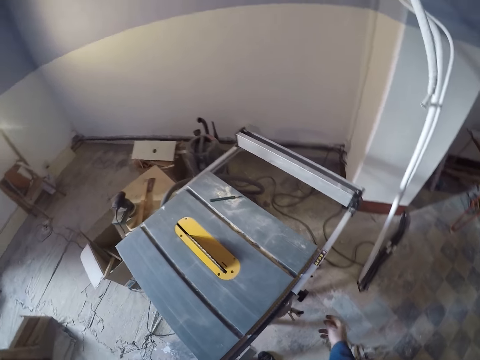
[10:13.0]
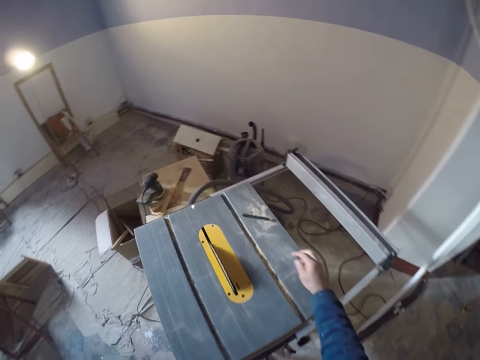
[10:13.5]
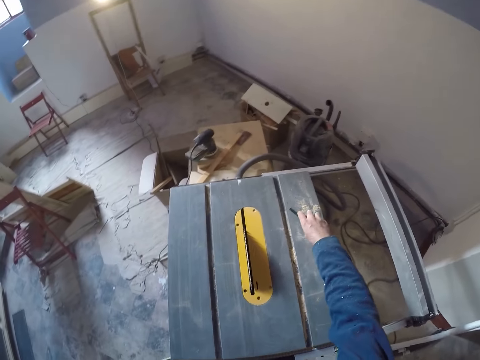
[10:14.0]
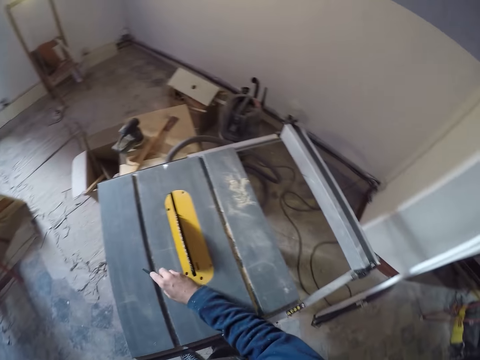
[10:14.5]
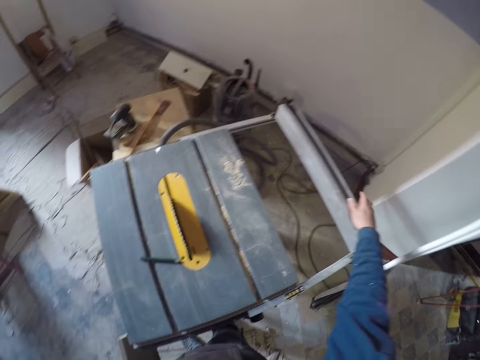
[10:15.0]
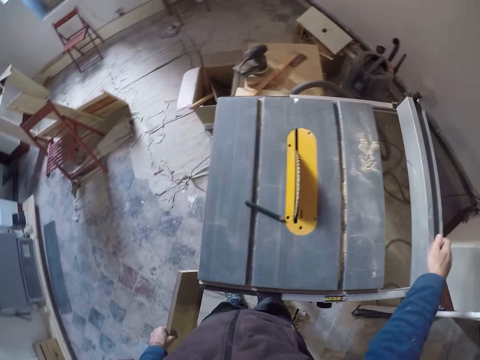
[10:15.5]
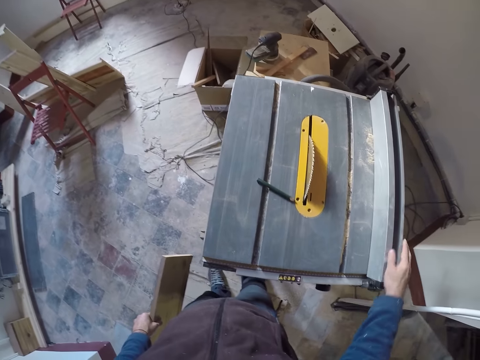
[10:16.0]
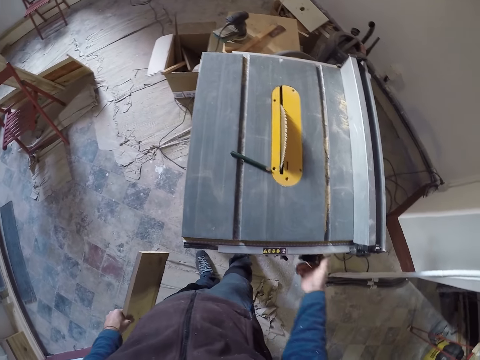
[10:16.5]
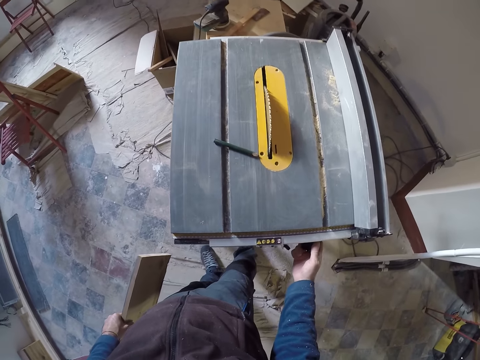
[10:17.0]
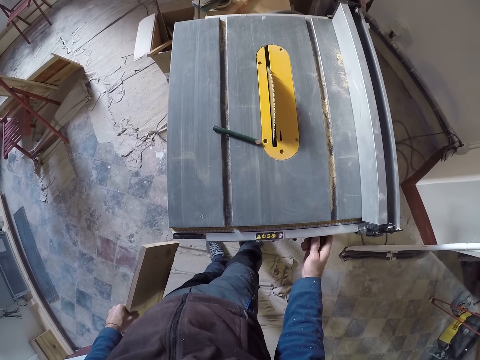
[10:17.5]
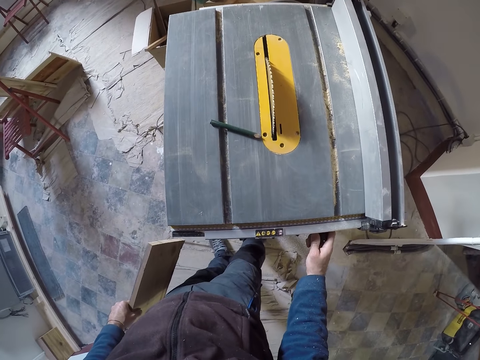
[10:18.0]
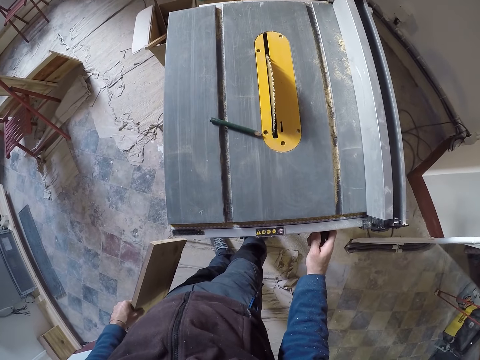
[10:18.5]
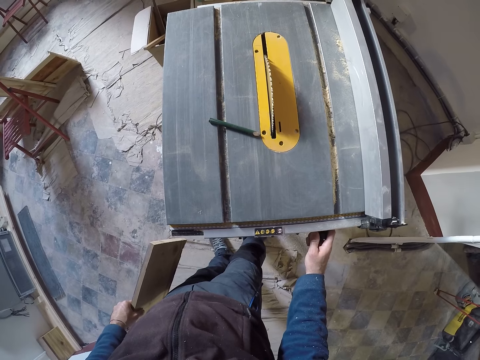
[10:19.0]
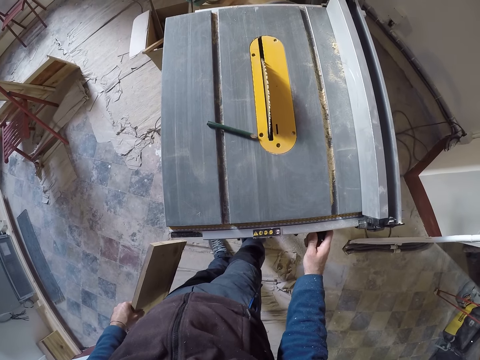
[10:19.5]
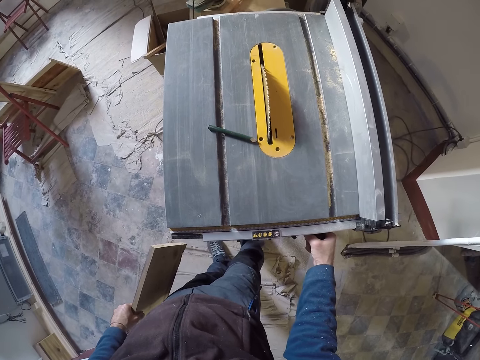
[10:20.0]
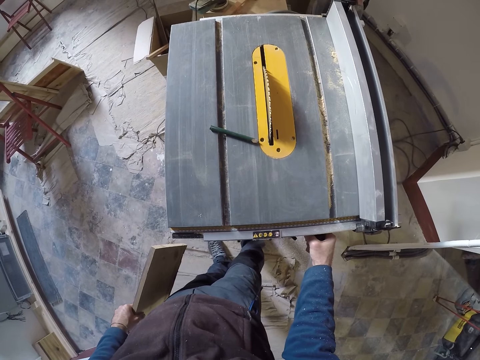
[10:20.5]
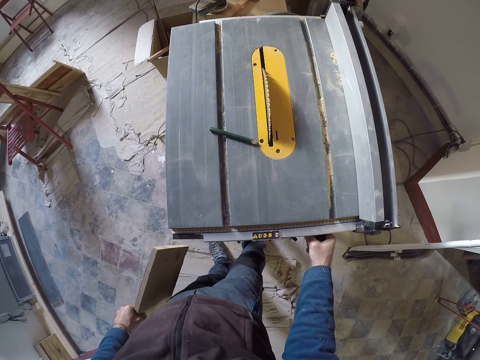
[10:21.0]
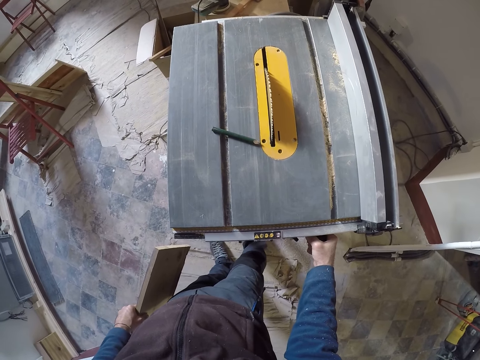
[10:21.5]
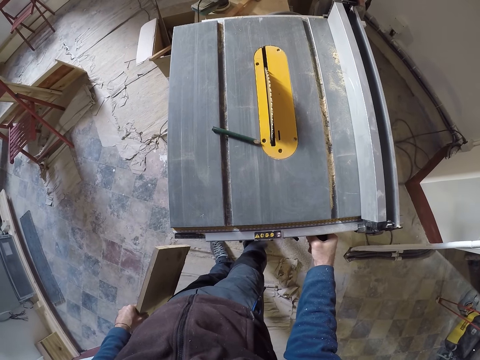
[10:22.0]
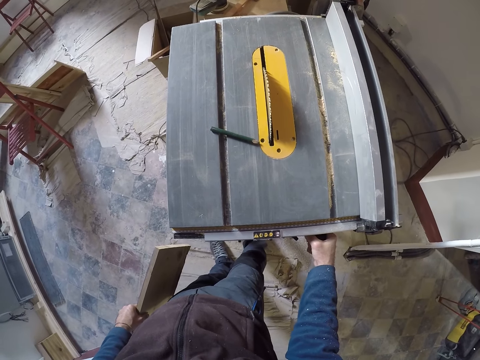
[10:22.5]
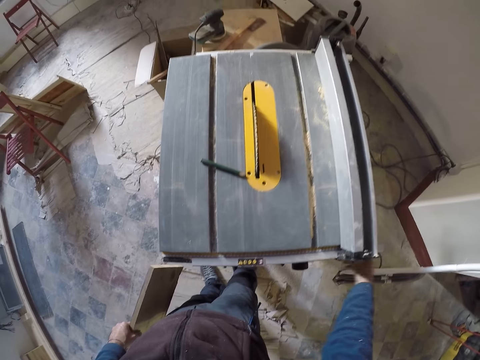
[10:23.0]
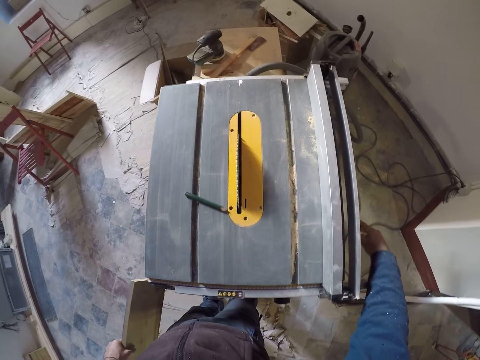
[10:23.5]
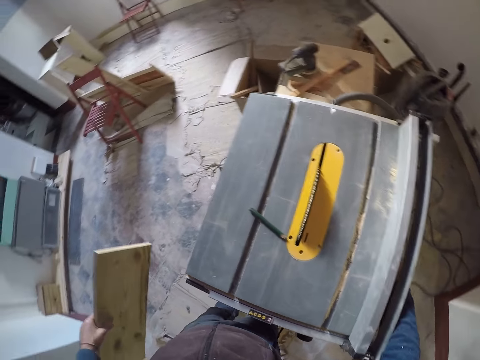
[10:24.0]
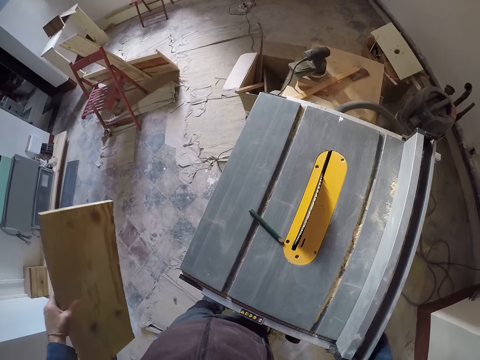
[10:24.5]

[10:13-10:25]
The camera wearer picks up the pen. He moves the pen on the table saw with his right hand. He puts the pen on top of the table cutter. He pulls the table saw handle with his right hand. He touches a switch on the table saw with his right hand. He moves the hand.

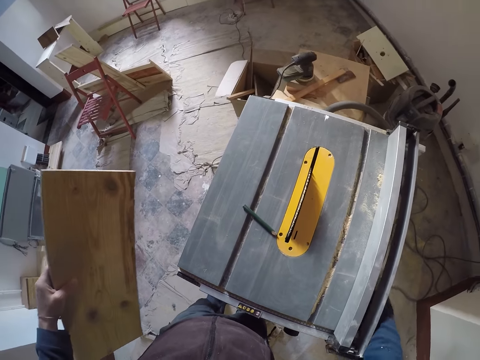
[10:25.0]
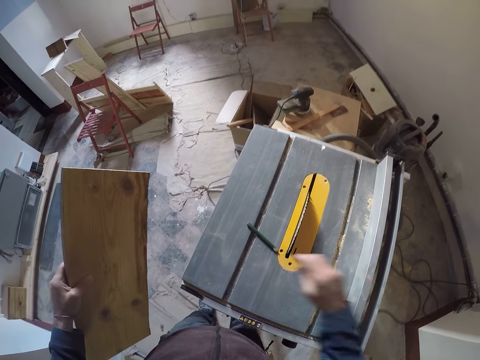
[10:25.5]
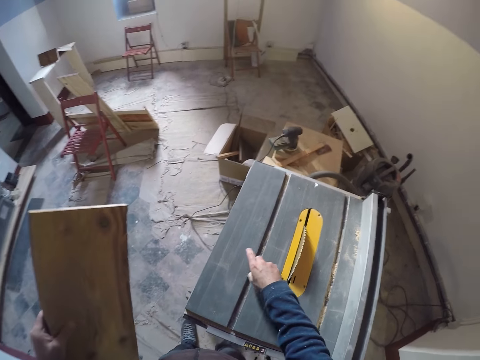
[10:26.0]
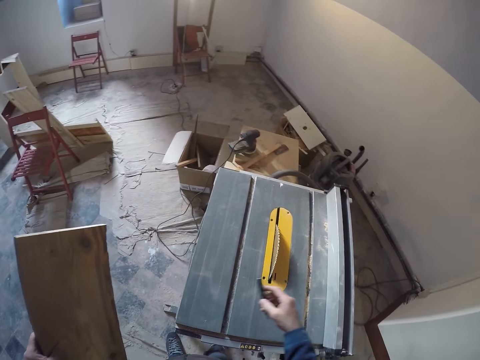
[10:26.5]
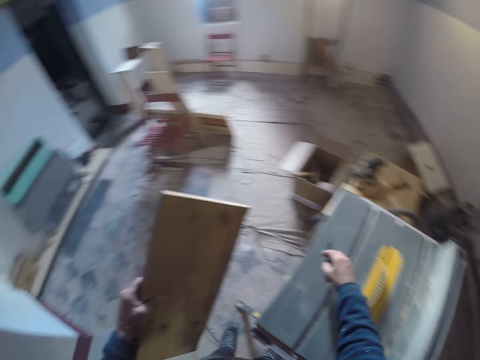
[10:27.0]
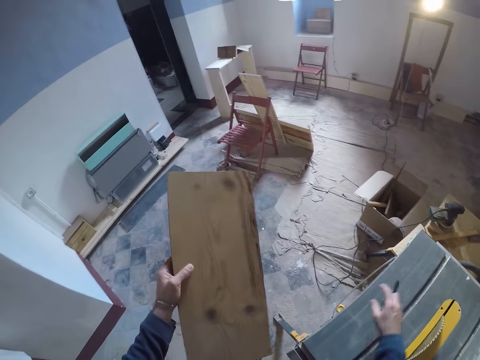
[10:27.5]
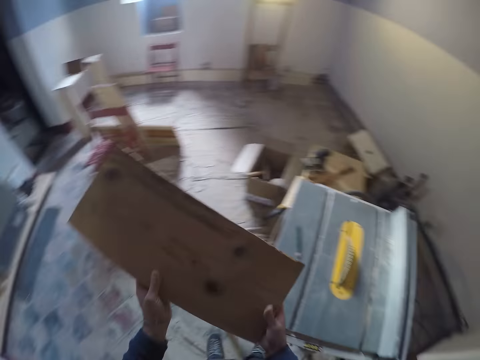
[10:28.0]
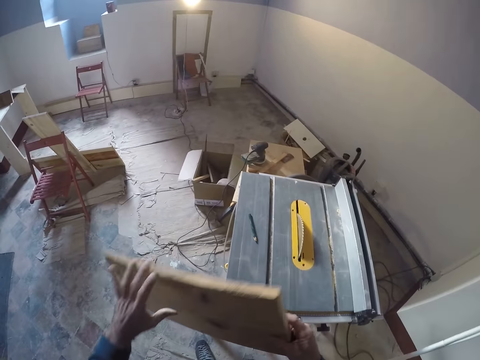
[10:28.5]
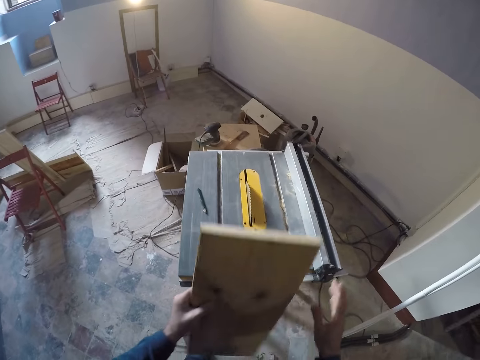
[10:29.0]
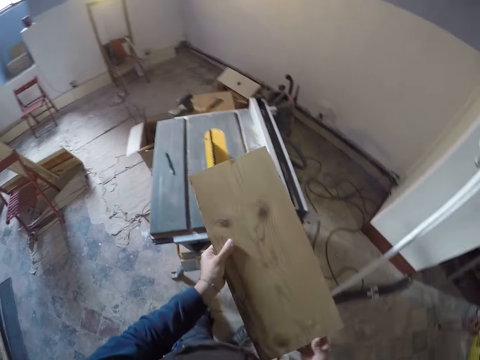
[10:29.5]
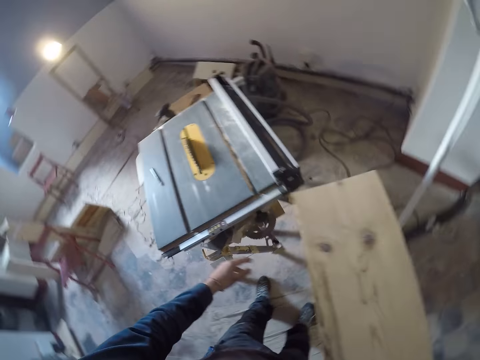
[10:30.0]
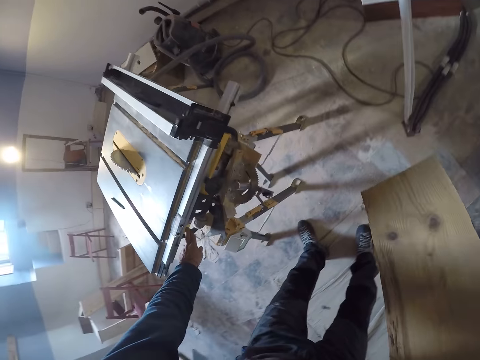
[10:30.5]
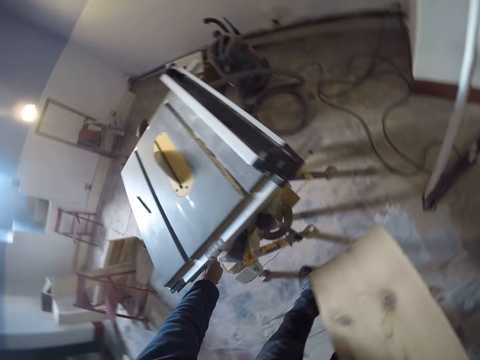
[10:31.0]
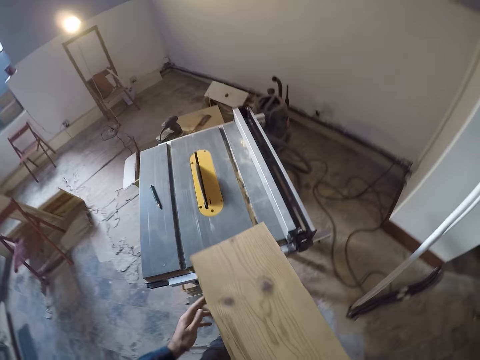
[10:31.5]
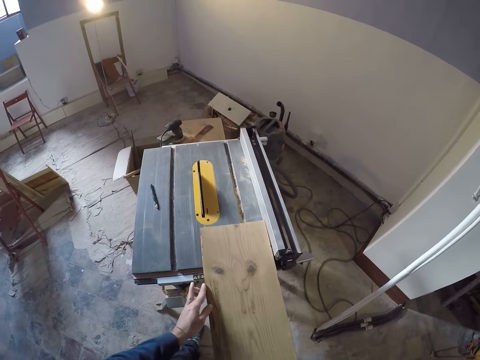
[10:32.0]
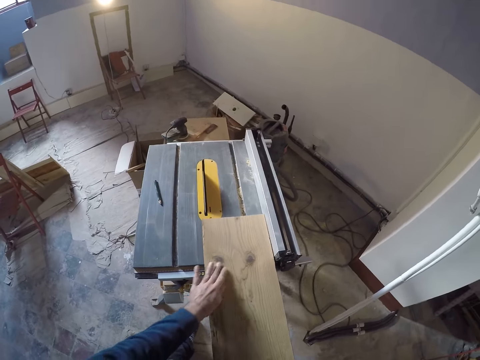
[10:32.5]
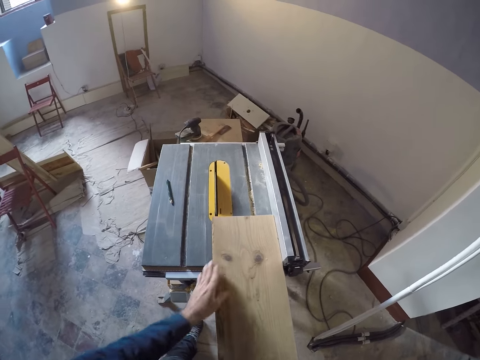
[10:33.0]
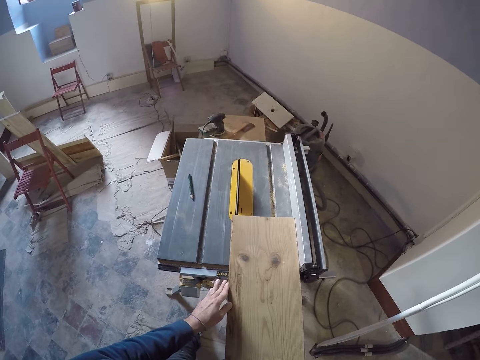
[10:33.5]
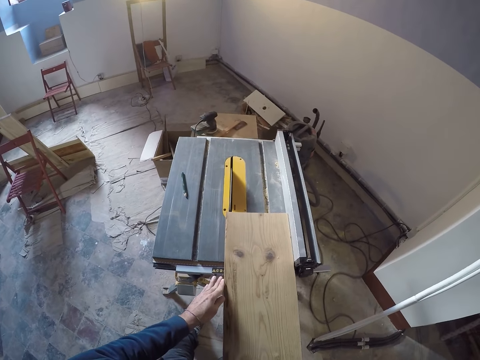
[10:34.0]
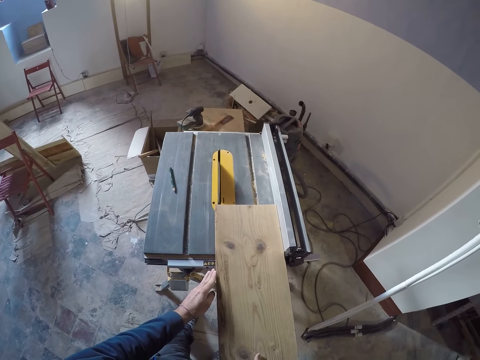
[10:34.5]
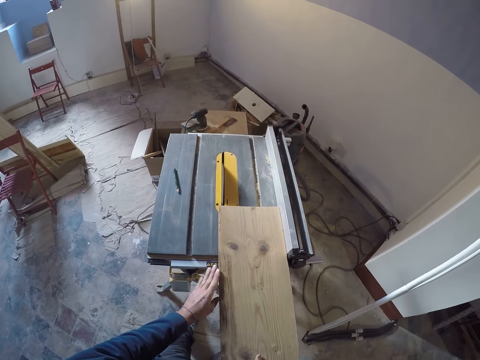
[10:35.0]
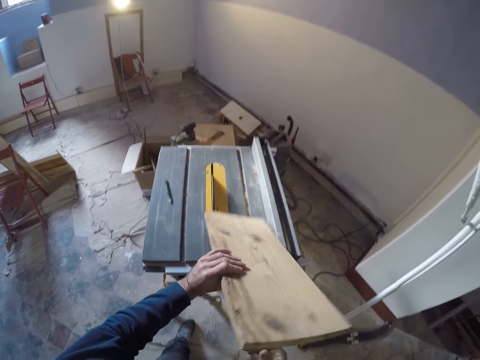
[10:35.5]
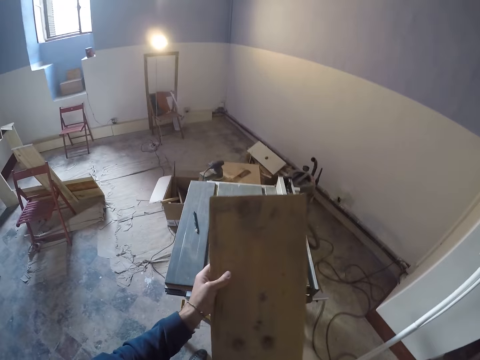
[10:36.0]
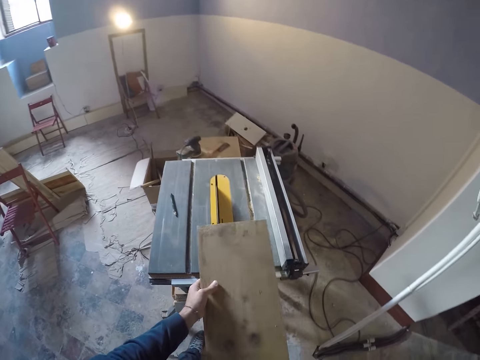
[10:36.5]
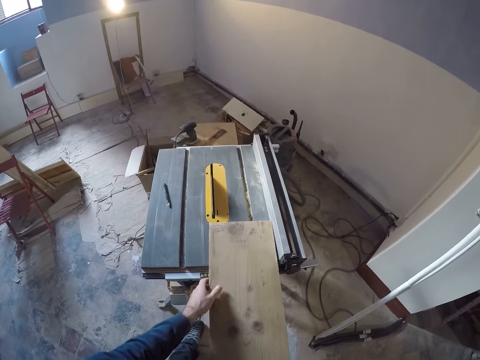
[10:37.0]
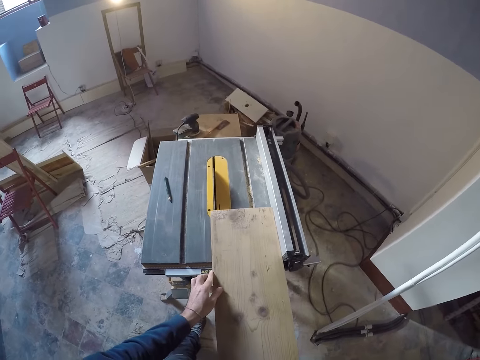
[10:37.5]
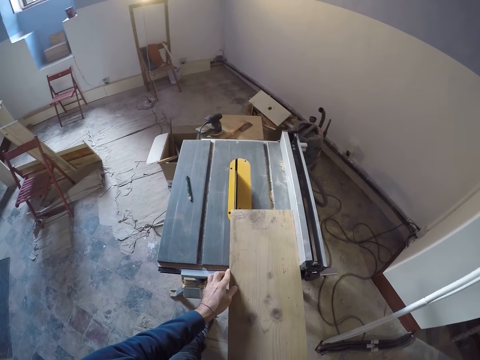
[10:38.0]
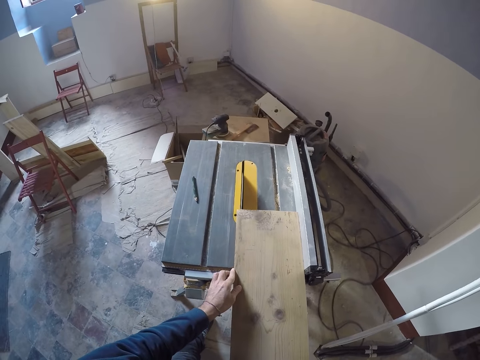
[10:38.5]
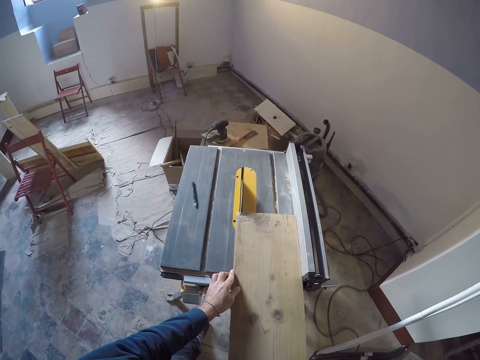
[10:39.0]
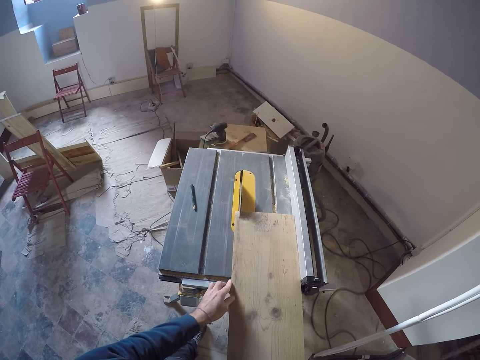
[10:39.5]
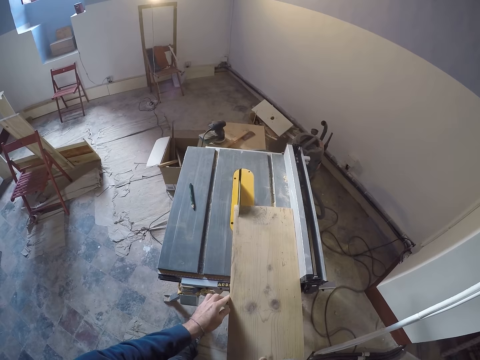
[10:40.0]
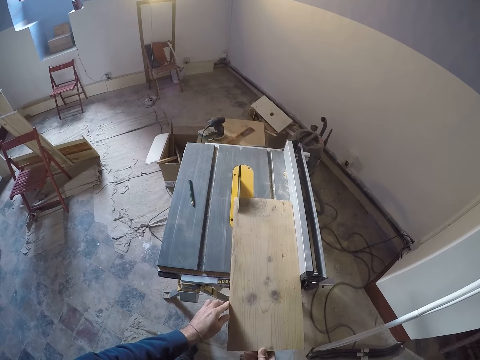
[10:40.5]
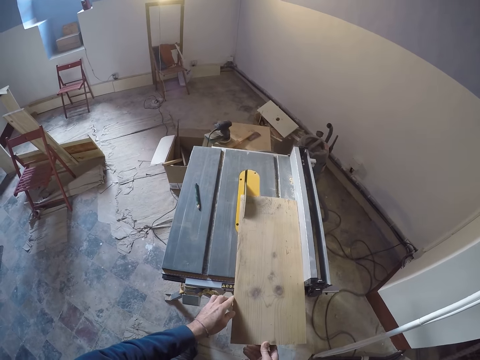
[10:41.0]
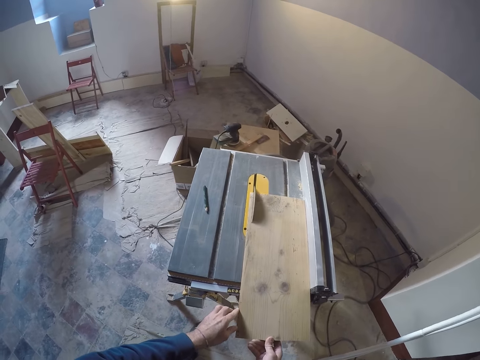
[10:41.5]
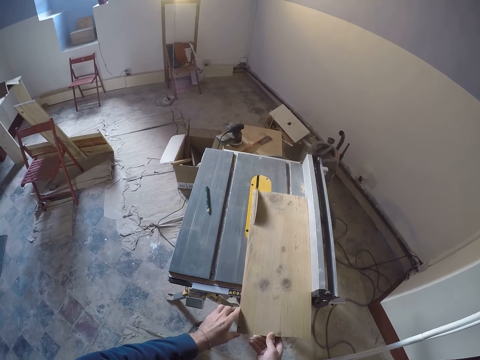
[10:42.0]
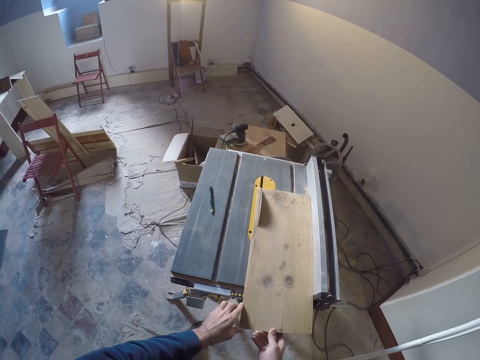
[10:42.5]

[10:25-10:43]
The camera wearer picks up the pen. He moves the pen on the table saw with his right hand. He puts the pen down. He holds the piece of wood. He adjusts the wood plank with both hands. He passes the piece of wood to the right hand. He touches the table cutter. He turns on the table saw with his left hand. He places the wood plank on the table saw with both hands. He turns the piece of wood. He adjusts the wood plank on the table saw with both hands. He puts the piece of wood on the table cutter. He cuts the wood plank in both hands with the table saw.
